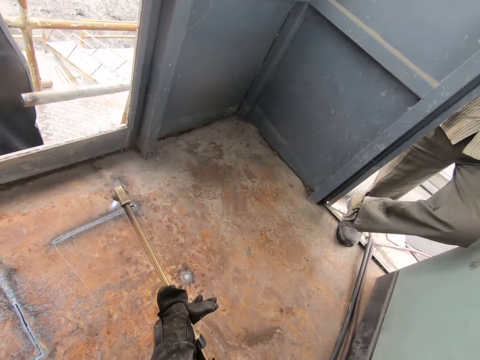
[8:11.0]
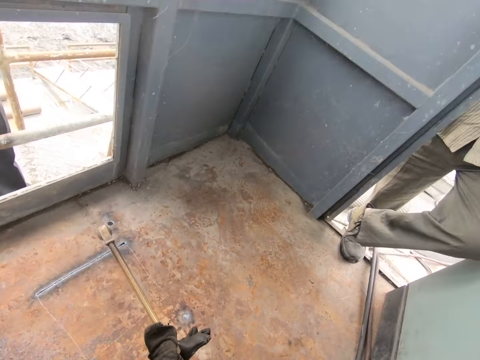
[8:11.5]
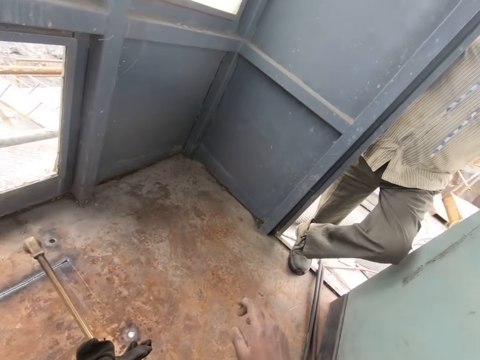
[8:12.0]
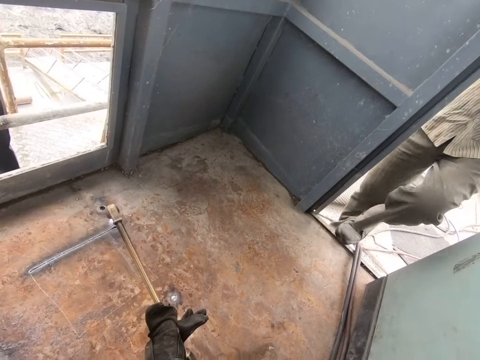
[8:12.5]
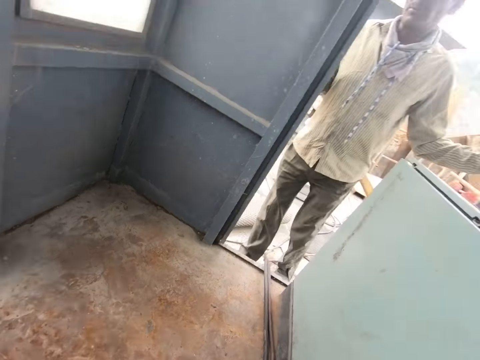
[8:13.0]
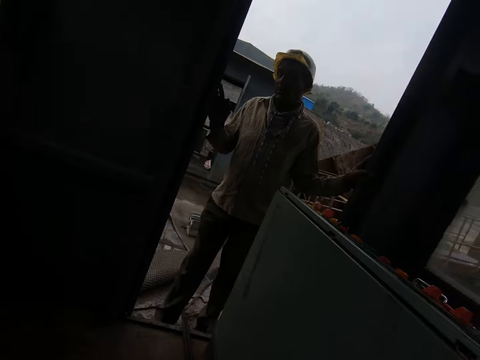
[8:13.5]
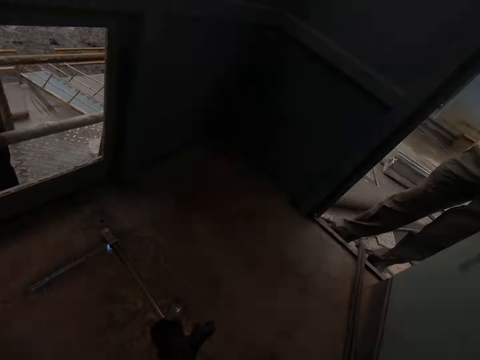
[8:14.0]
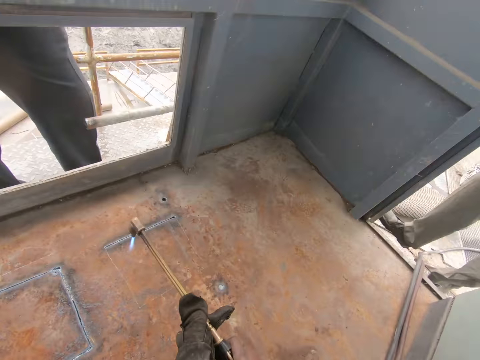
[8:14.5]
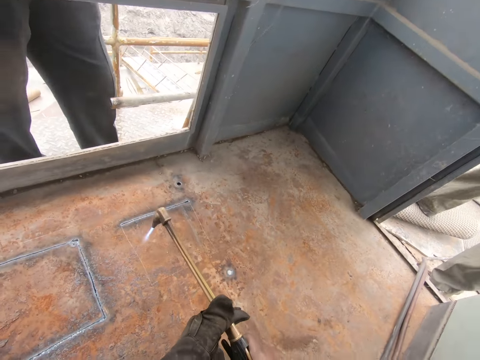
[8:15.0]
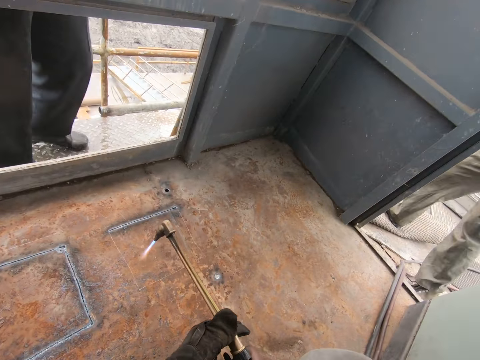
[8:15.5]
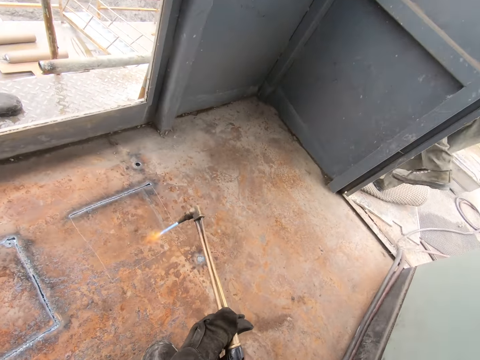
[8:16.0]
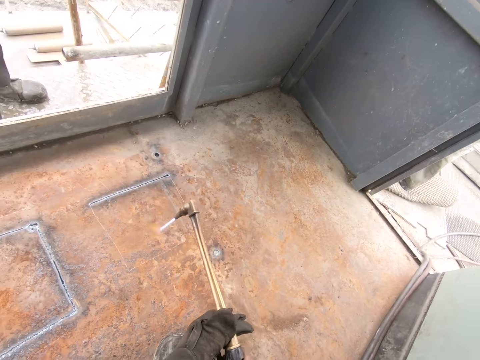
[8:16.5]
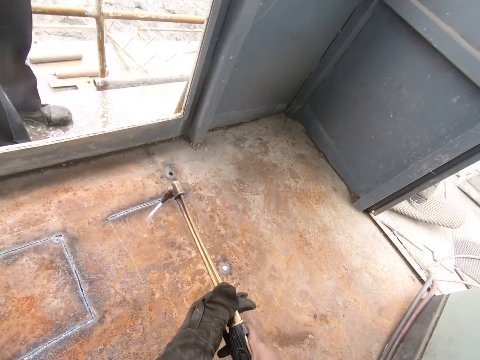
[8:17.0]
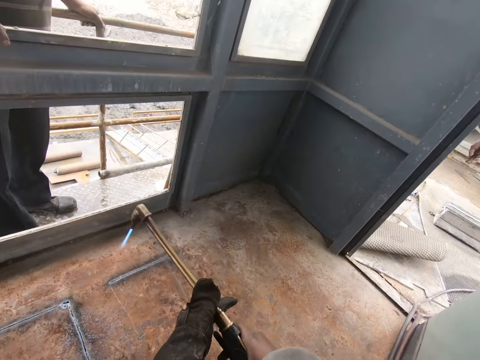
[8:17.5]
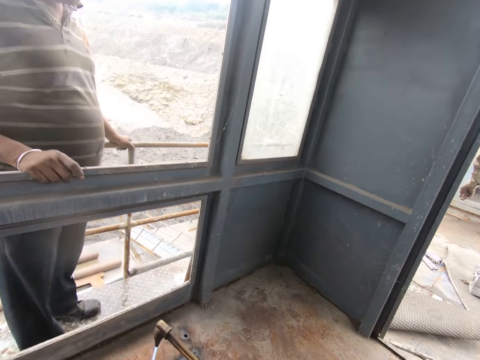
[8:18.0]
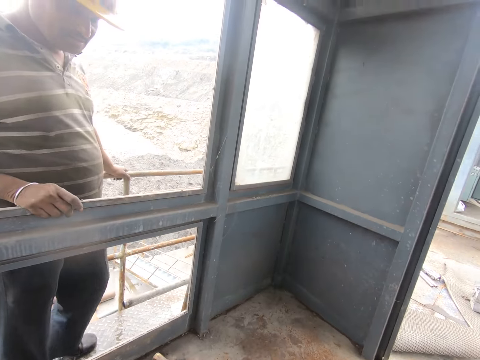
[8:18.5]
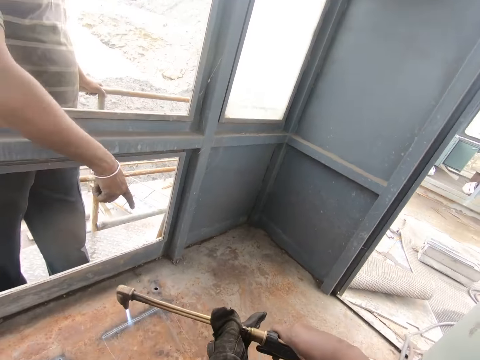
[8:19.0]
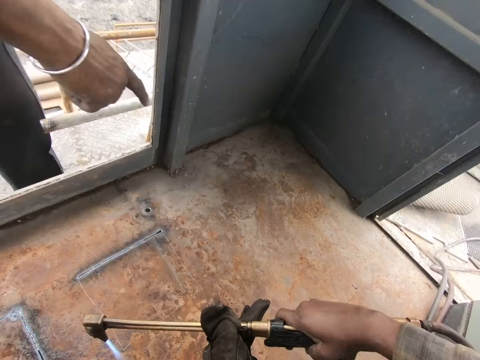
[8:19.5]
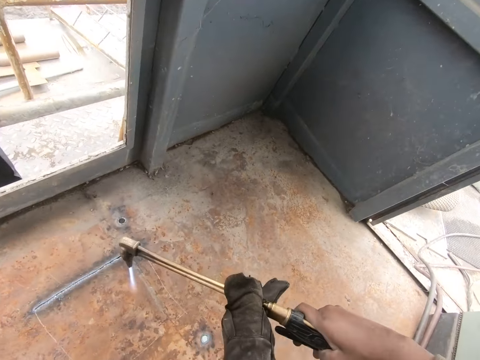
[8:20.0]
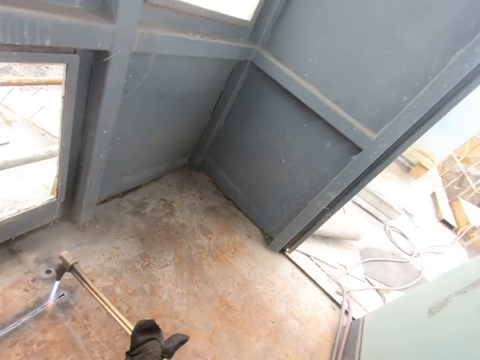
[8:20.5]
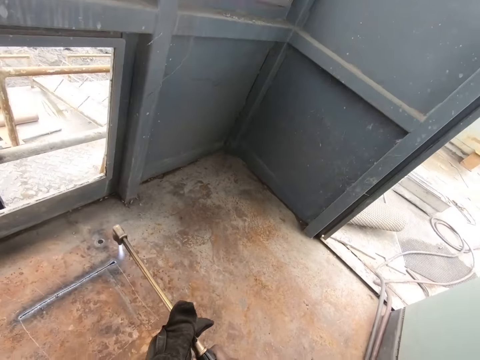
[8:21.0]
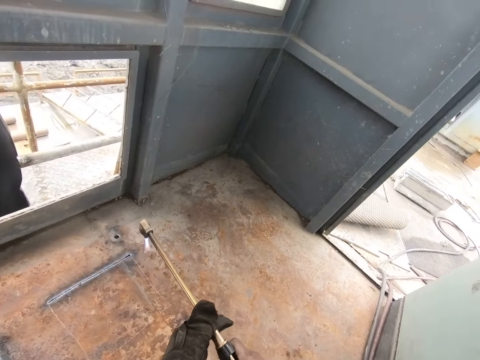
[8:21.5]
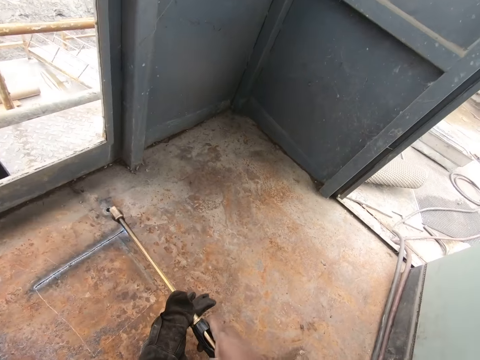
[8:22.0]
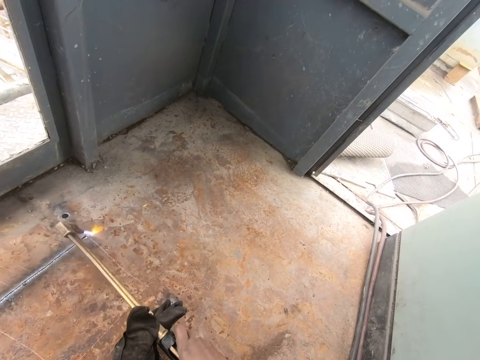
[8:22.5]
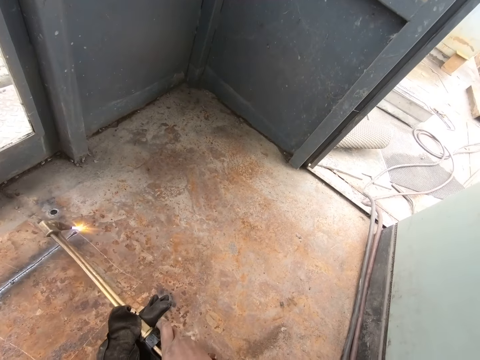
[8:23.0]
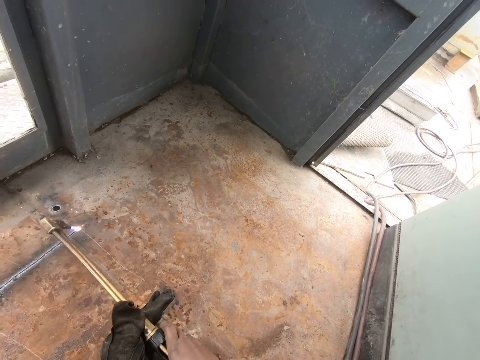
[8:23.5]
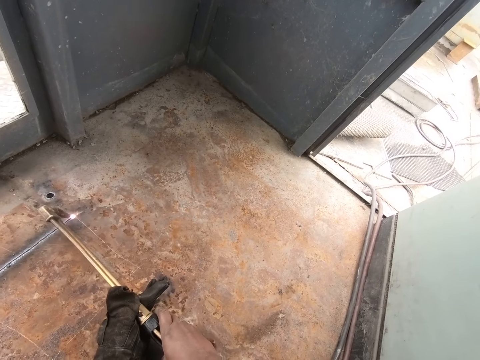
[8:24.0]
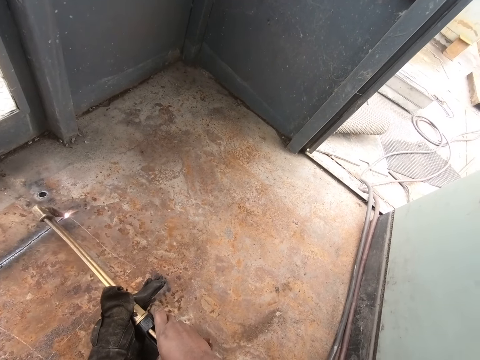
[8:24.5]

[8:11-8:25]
The camera wearer raises his right hand. He converses.

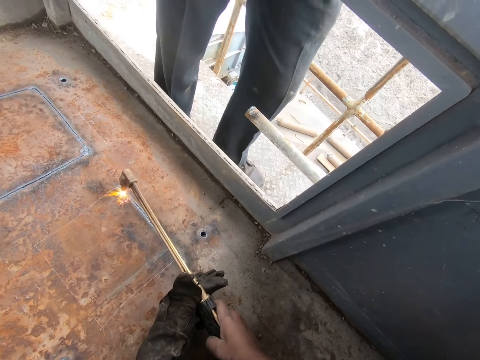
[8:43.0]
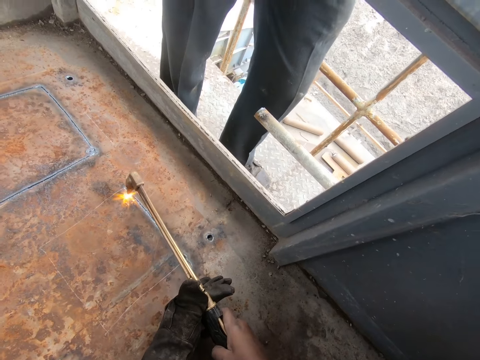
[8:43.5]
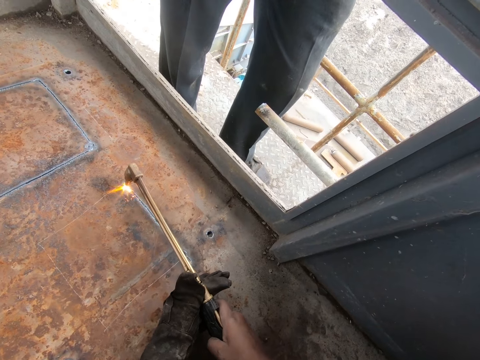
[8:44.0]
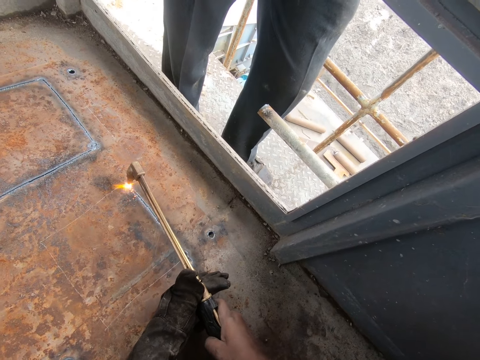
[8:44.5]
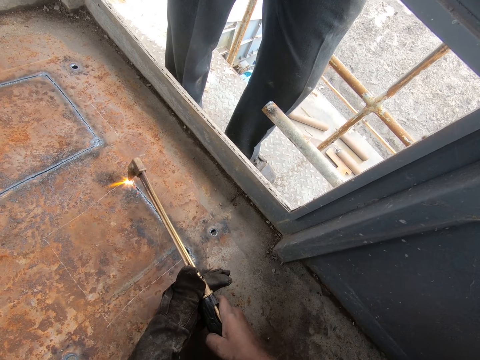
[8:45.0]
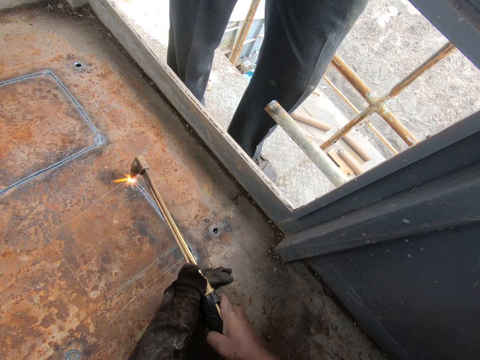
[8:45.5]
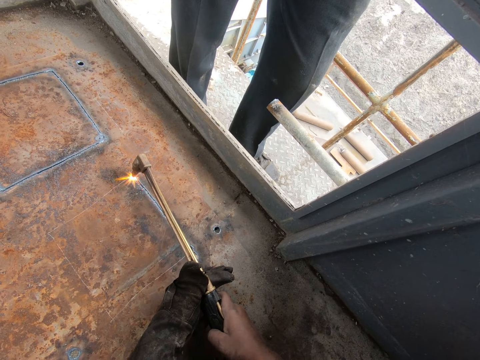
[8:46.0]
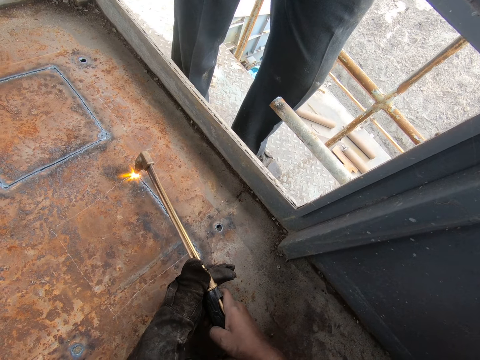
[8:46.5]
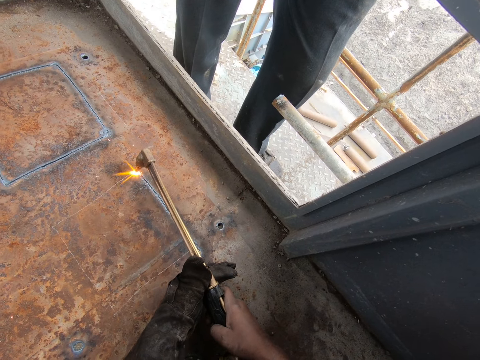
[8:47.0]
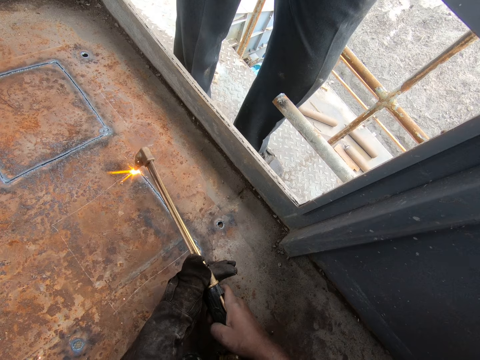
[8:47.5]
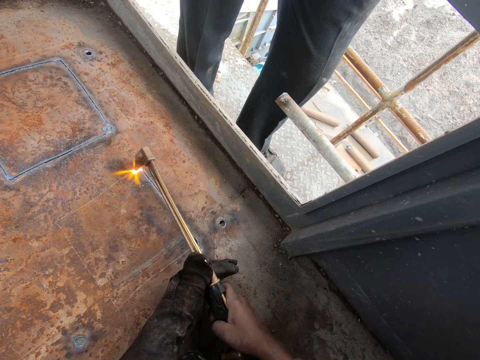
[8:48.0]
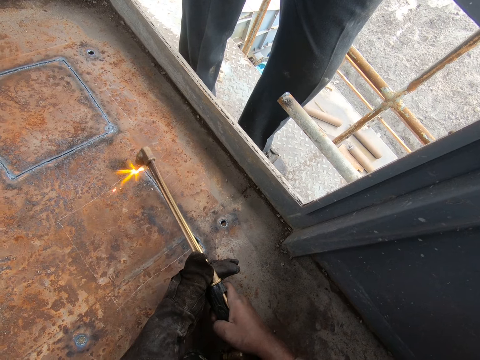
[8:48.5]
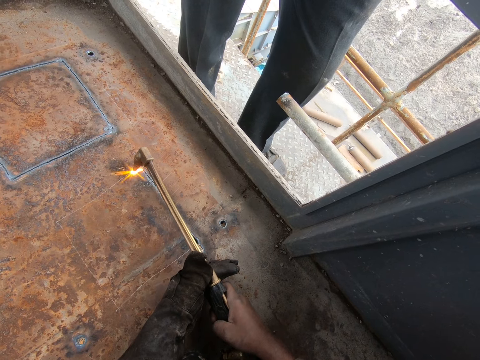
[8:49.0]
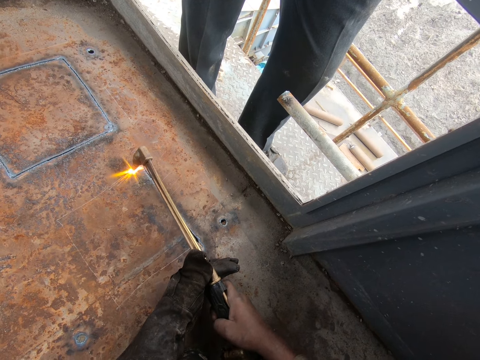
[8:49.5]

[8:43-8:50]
The camera wearer converses.

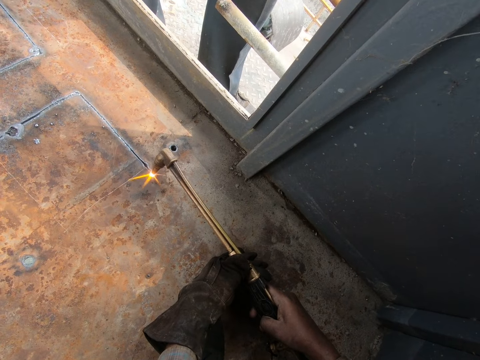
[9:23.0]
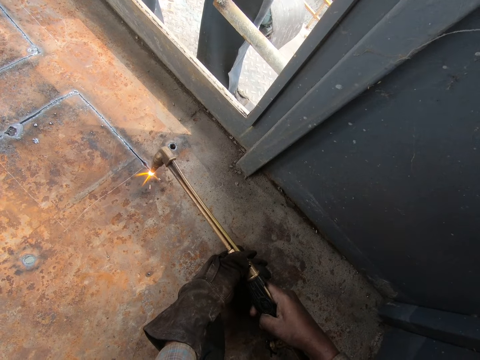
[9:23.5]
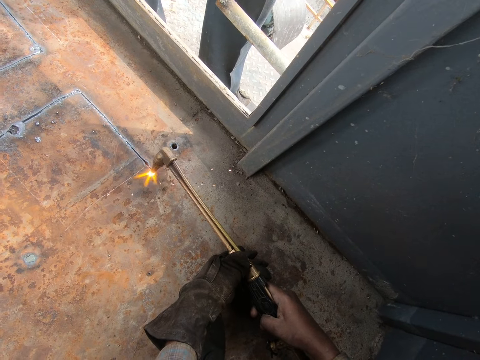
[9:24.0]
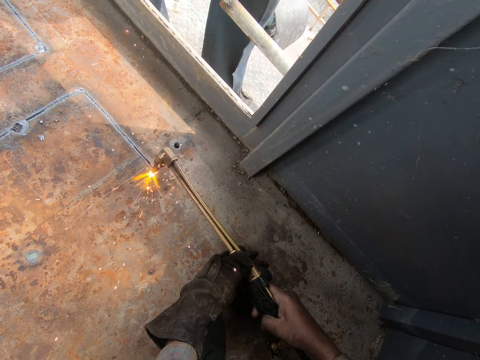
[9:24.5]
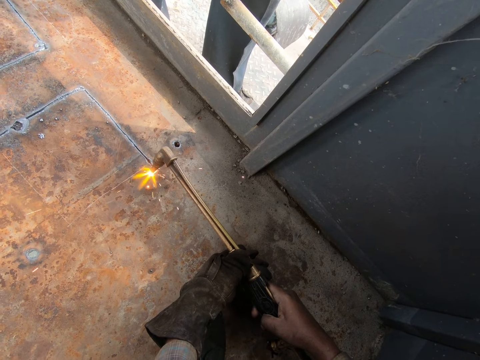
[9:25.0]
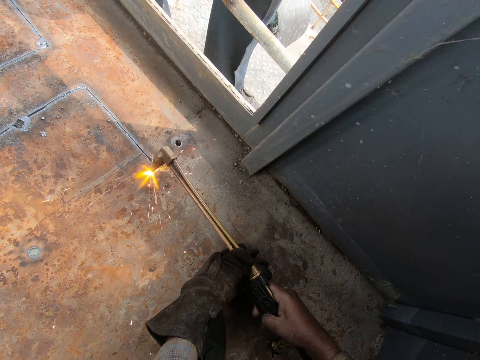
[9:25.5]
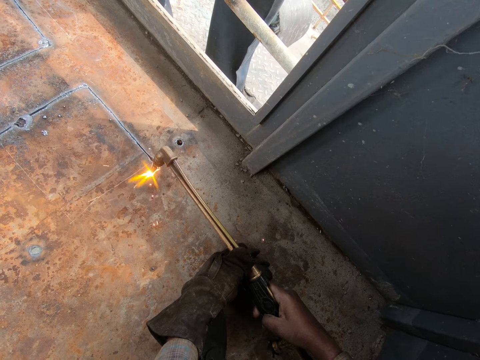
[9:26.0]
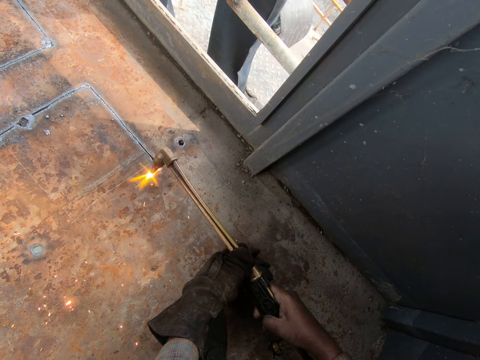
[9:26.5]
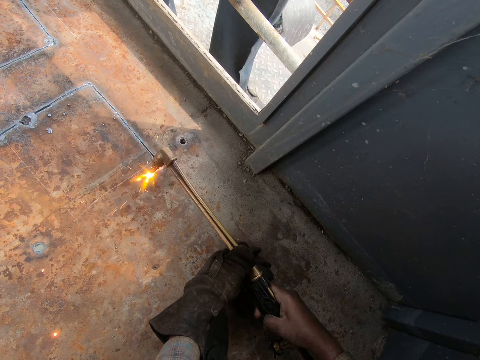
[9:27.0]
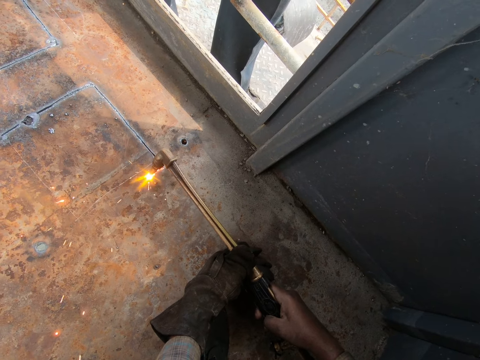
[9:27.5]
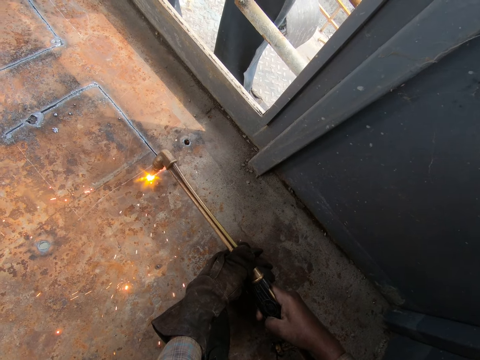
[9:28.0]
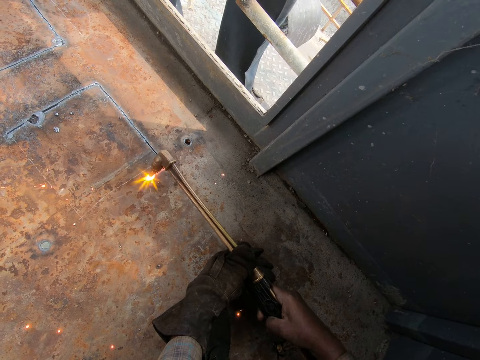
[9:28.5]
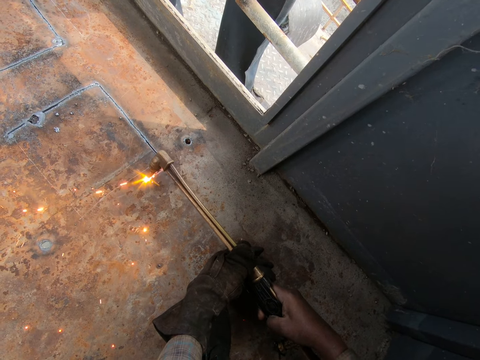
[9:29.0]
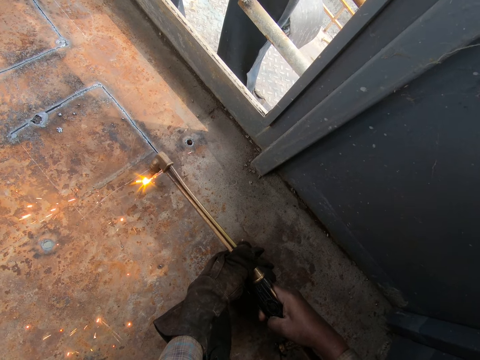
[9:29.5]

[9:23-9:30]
The camera wearer cuts metal with a gas torch.
